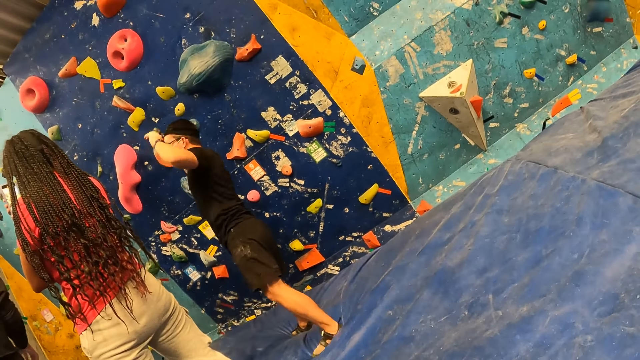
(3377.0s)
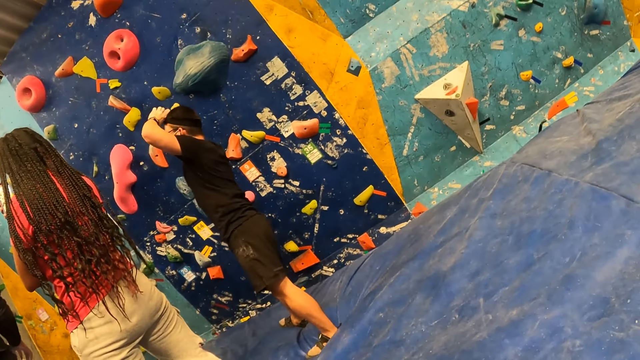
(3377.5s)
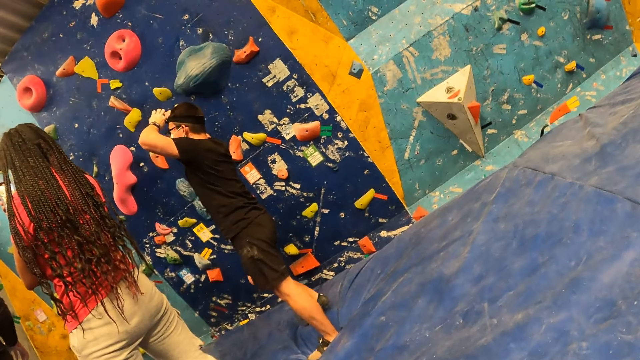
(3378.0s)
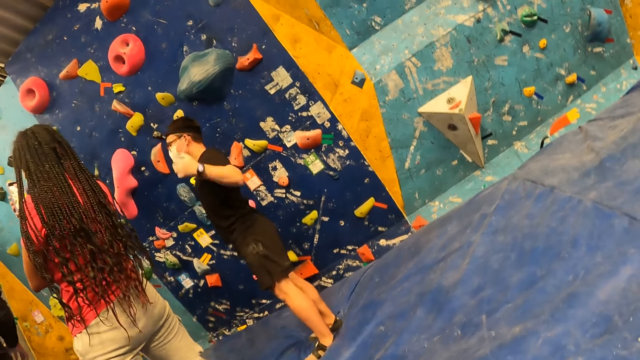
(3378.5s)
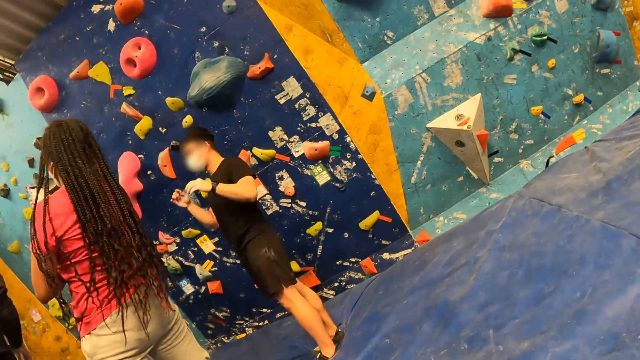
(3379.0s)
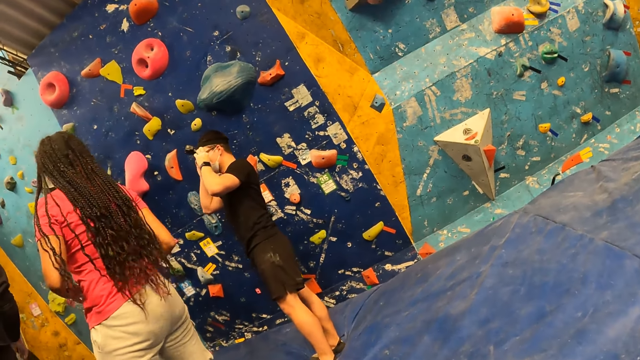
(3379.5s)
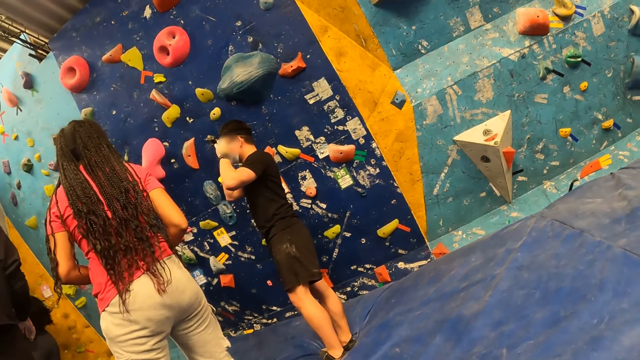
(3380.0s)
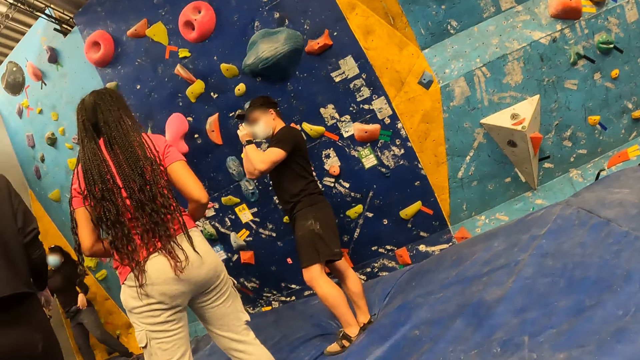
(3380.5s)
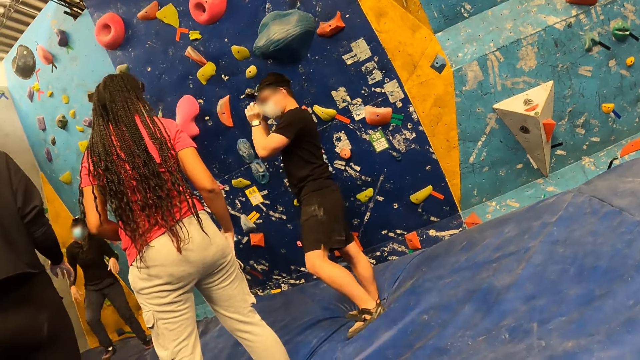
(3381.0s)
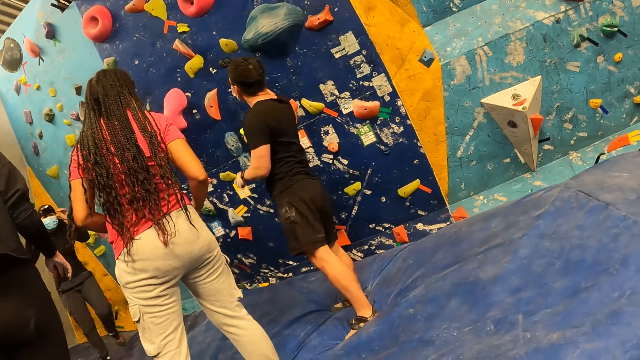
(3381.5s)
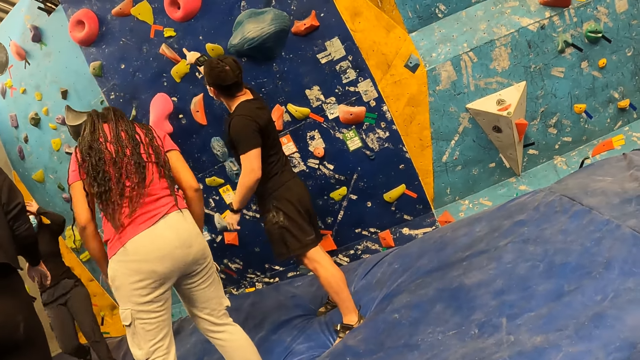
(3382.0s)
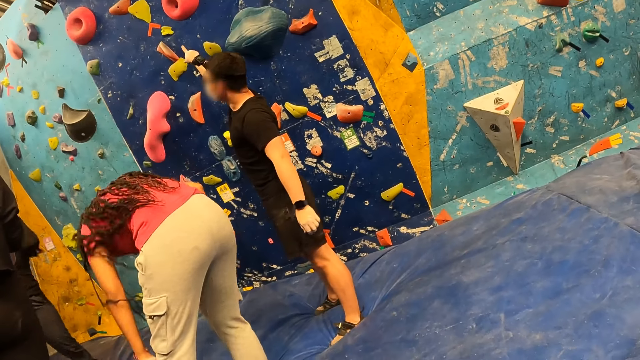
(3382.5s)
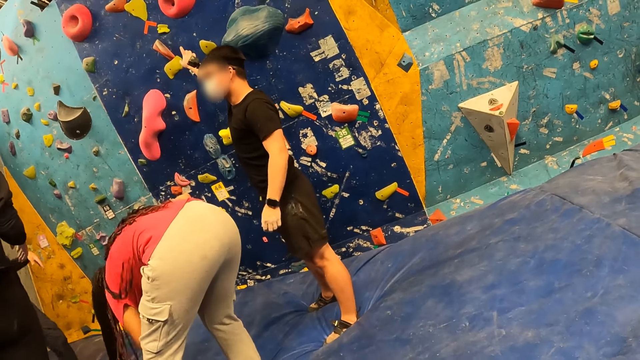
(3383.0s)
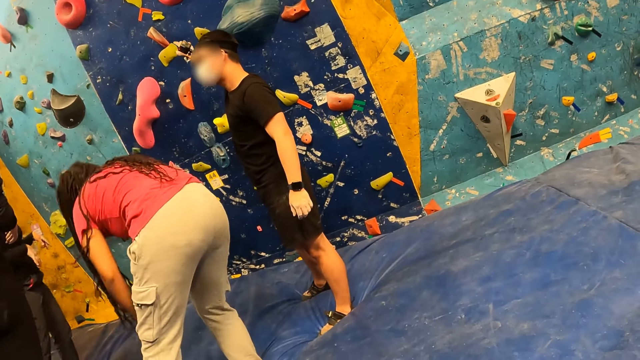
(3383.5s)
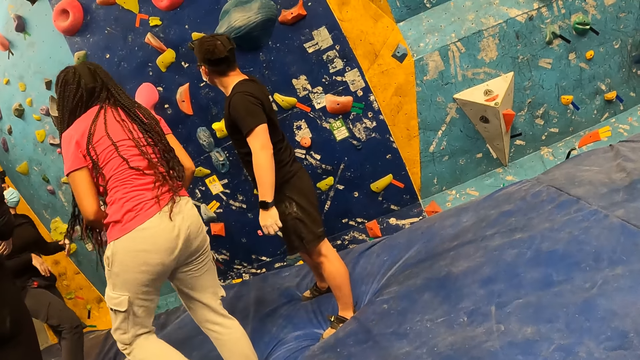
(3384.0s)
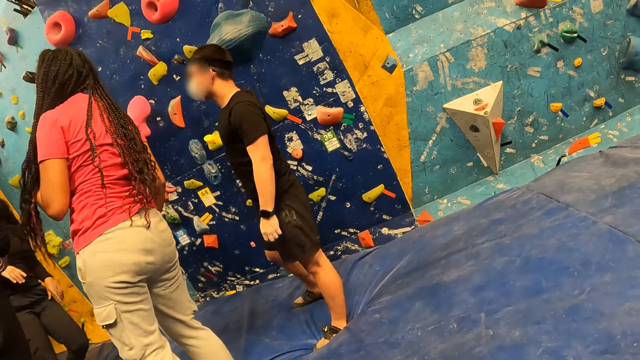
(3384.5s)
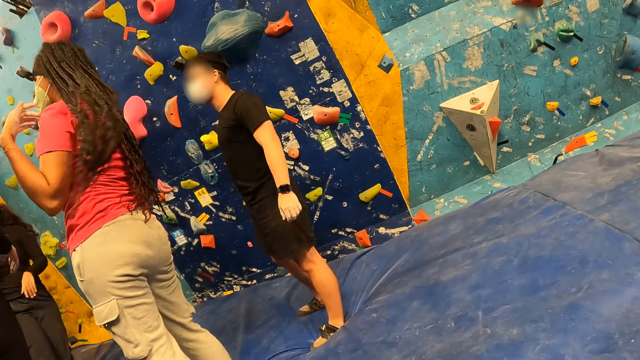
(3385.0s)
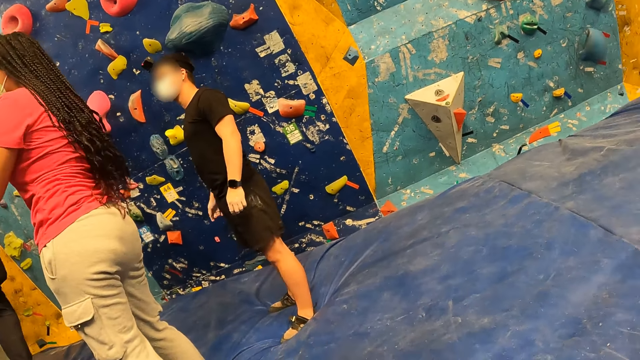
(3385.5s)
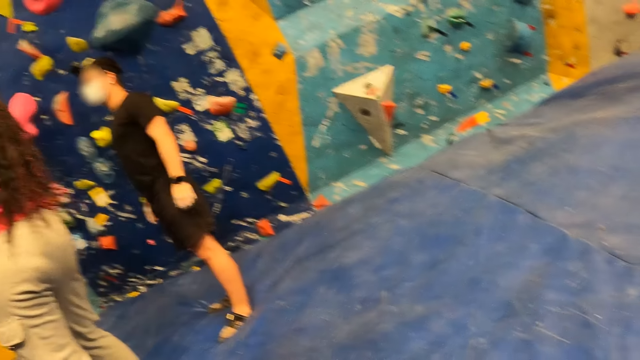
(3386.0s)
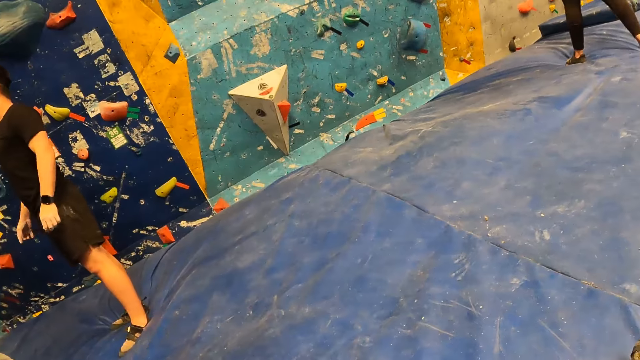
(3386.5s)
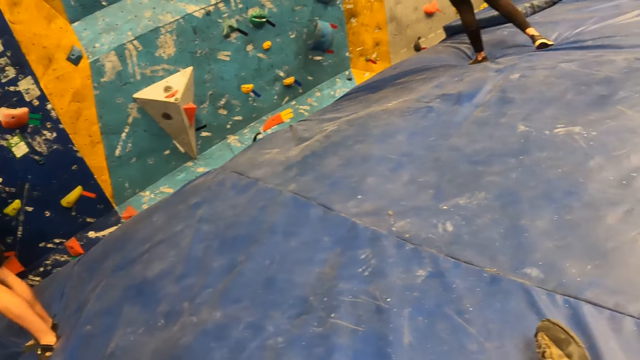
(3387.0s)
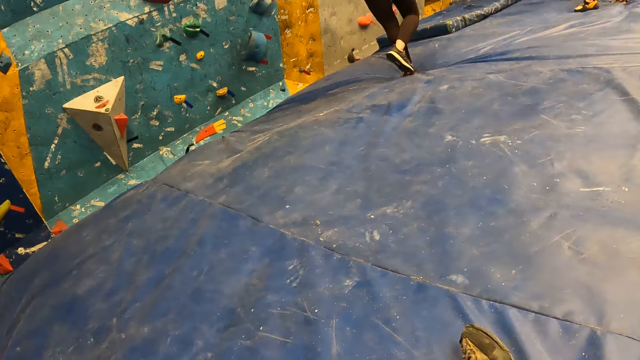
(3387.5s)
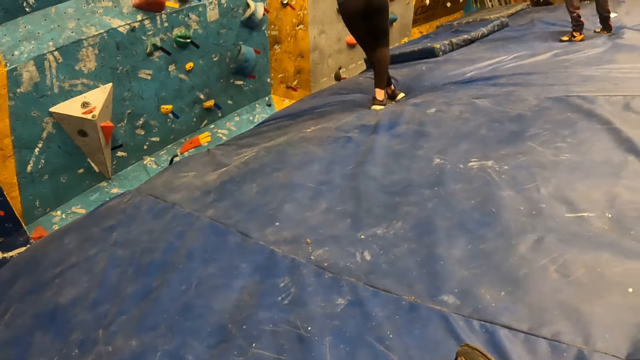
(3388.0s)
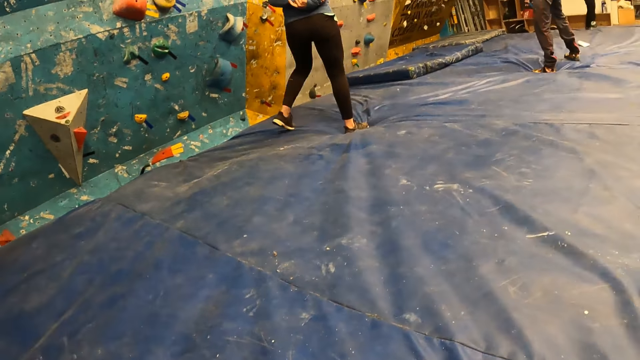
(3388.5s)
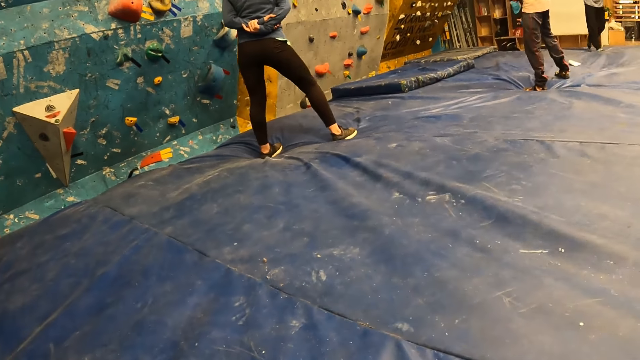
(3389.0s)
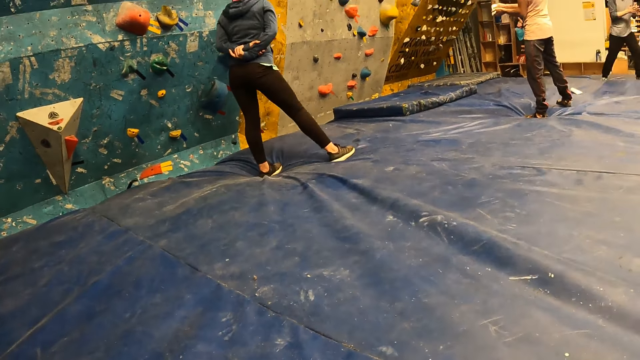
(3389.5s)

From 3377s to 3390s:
The man adjusts a camera on his head with his hands. He touches his face with his hands. The man points at the climbing wall. A woman bends. The camera wearer looks around. Another woman walks backwards.

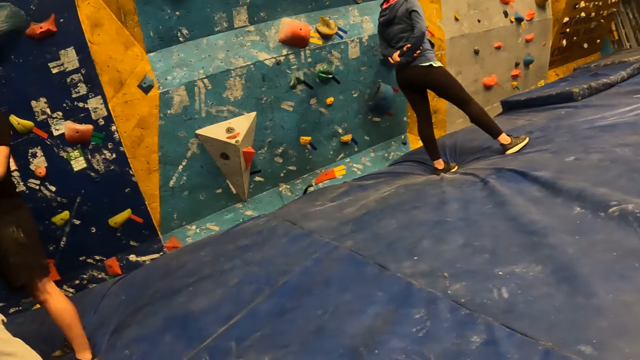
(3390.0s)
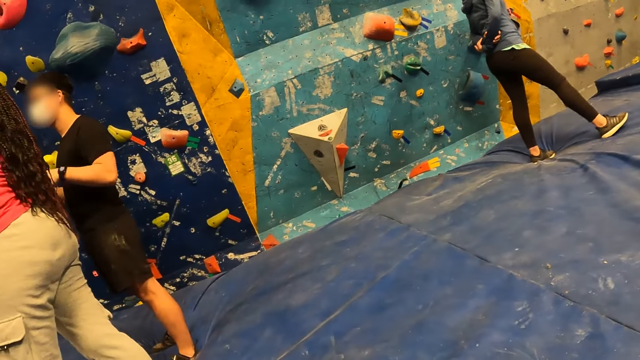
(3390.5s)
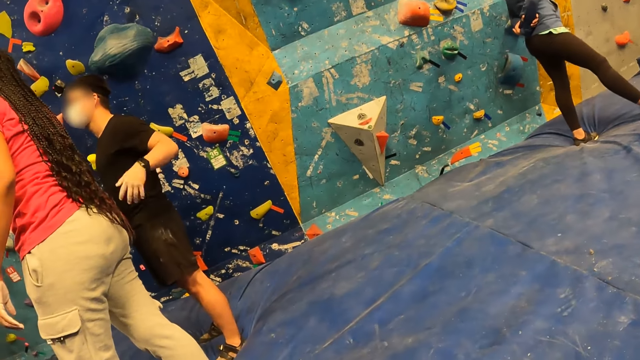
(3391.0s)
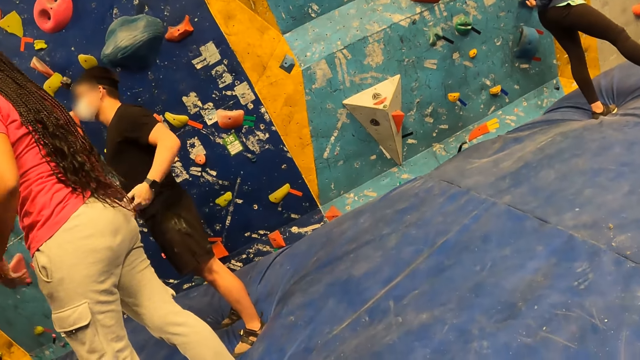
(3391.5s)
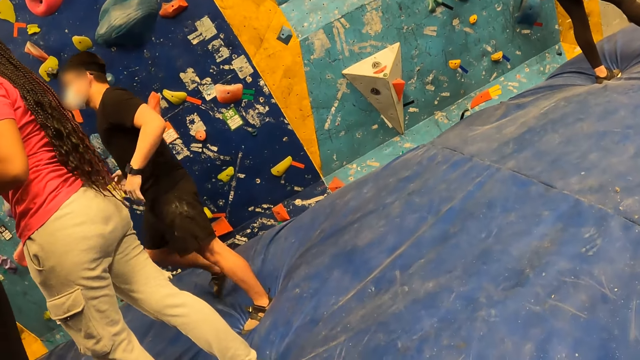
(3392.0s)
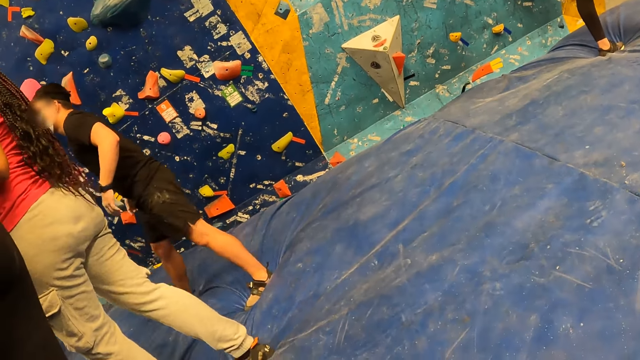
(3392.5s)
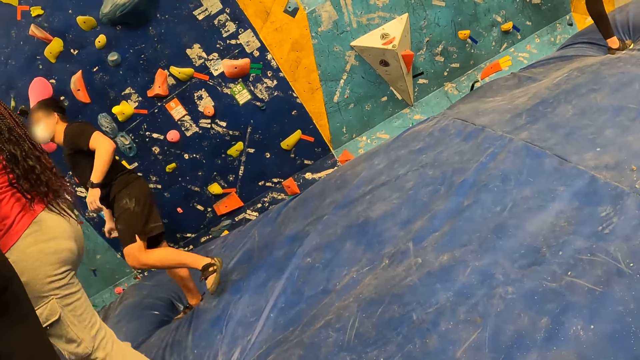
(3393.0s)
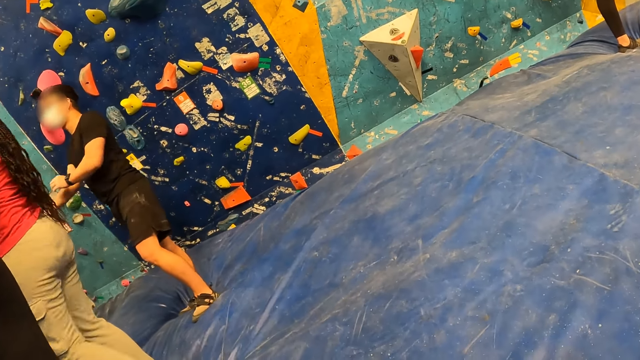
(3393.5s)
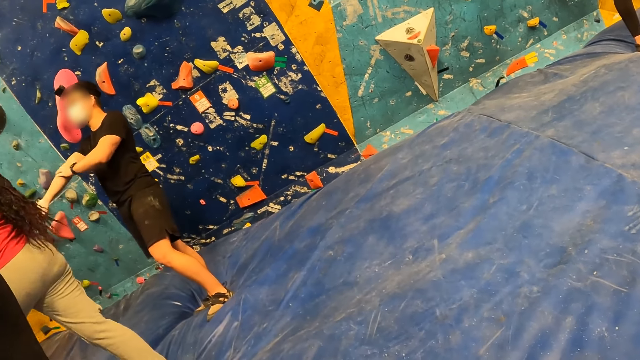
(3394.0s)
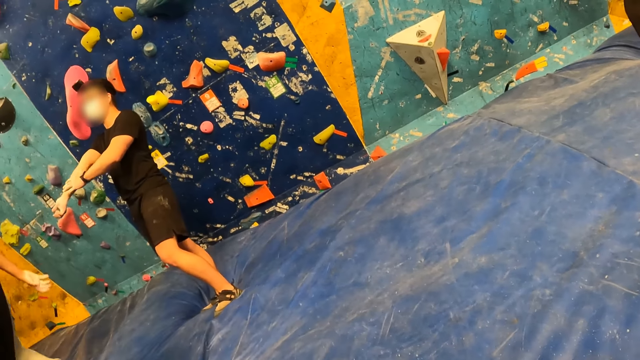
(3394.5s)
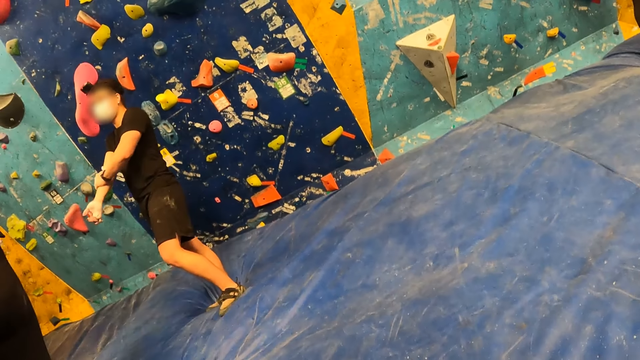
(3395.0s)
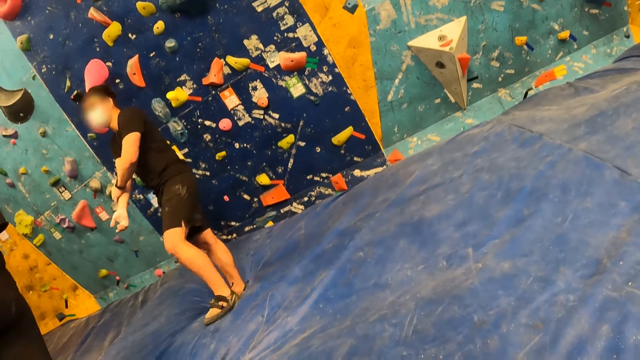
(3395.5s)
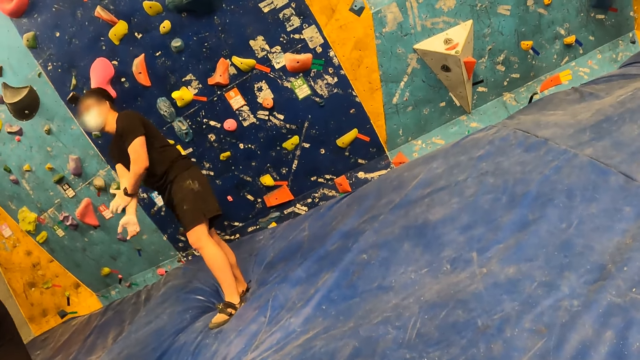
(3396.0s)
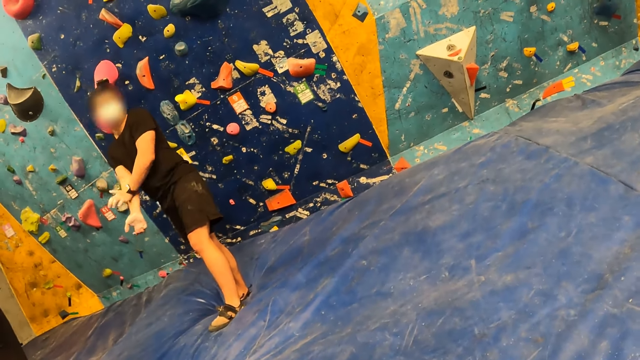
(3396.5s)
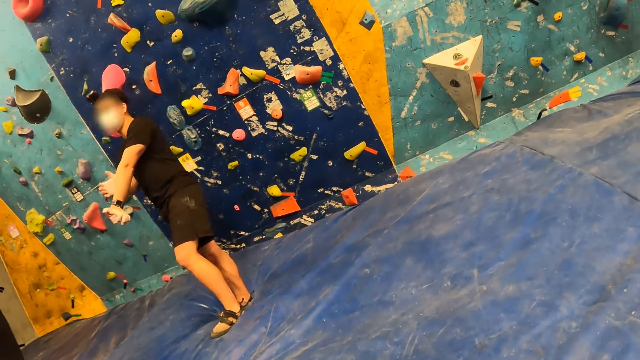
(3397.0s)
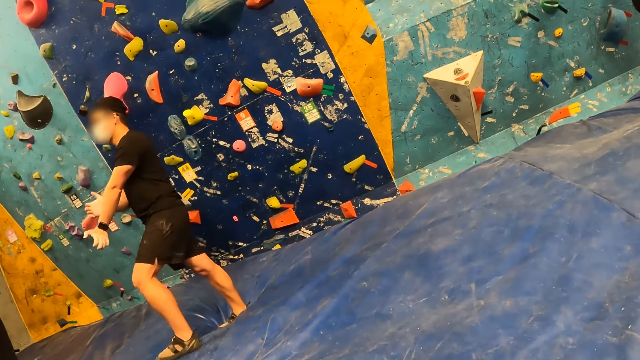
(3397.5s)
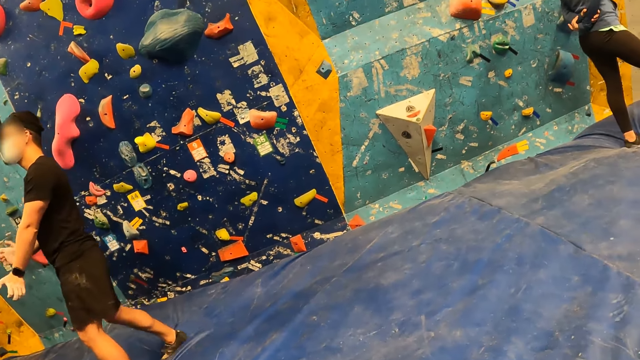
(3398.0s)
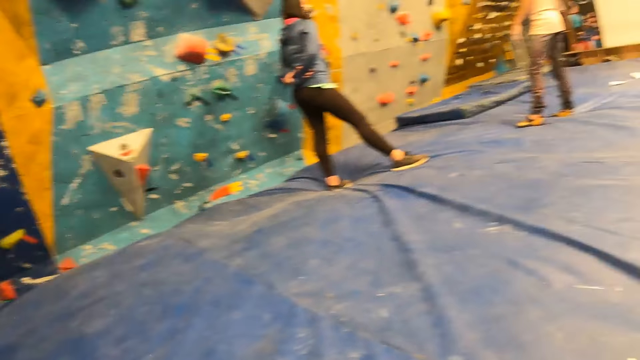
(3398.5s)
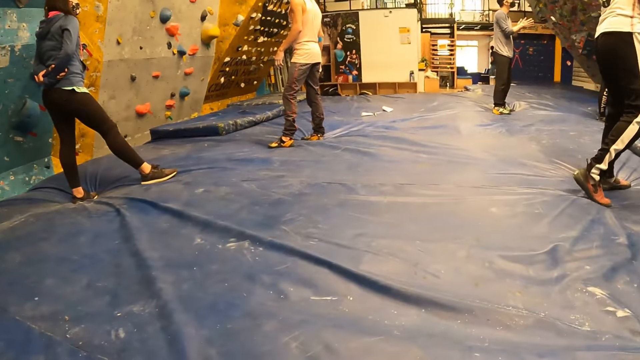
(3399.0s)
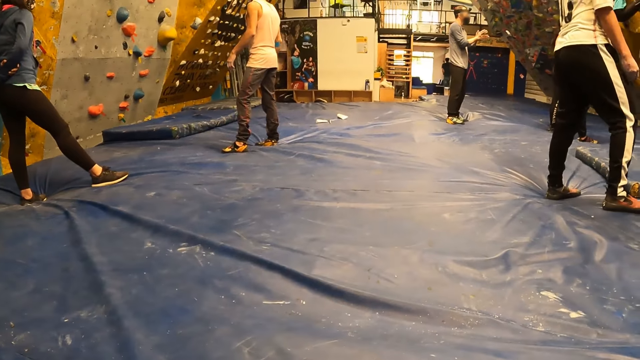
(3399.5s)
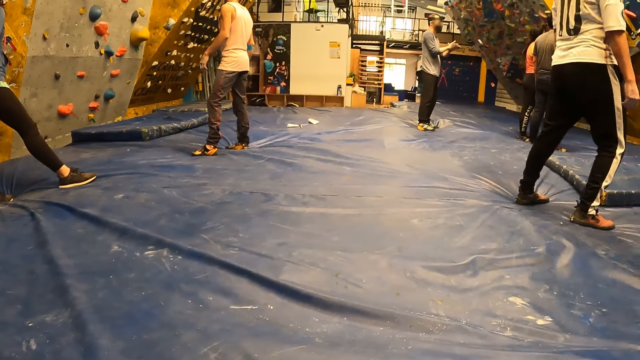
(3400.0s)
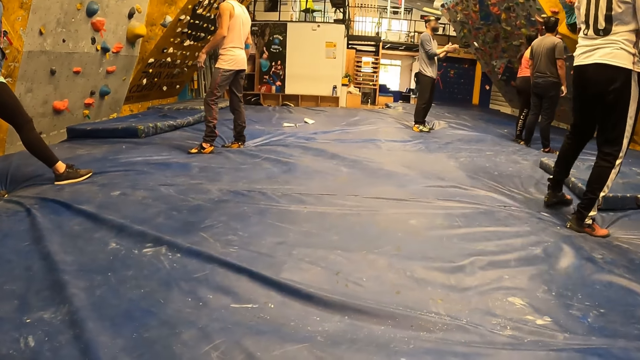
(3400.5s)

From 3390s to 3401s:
The man shakes the hands. The man massages his right arm with his left hand. He massages his left arm with his right hand. The camera wearer looks around. Another man rubs his palms together.
